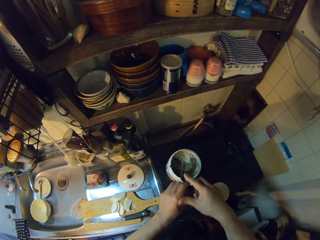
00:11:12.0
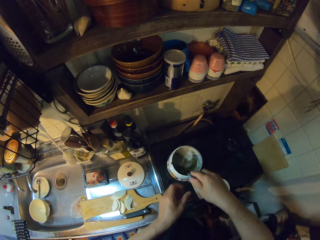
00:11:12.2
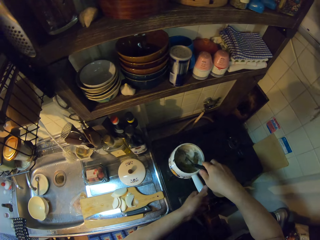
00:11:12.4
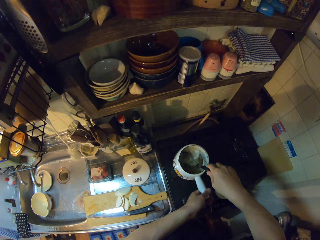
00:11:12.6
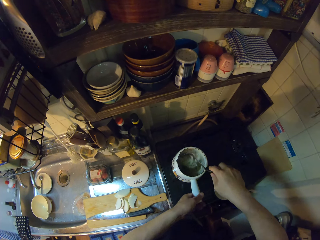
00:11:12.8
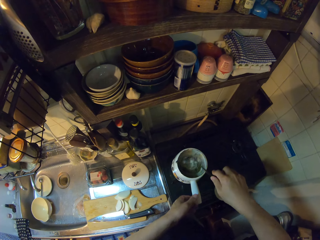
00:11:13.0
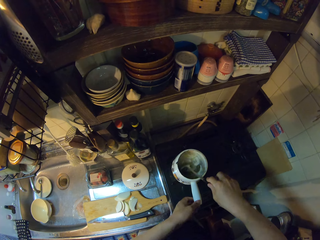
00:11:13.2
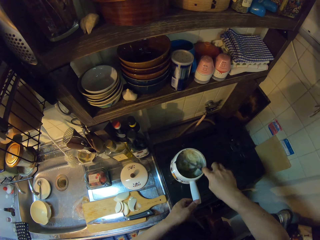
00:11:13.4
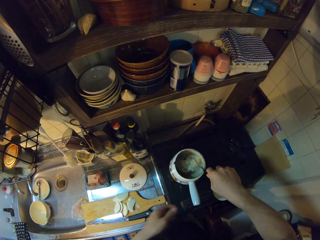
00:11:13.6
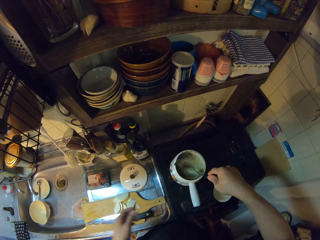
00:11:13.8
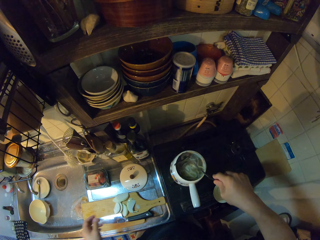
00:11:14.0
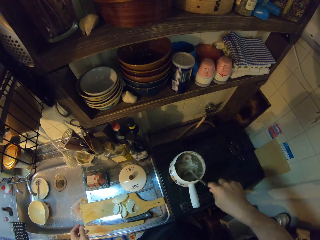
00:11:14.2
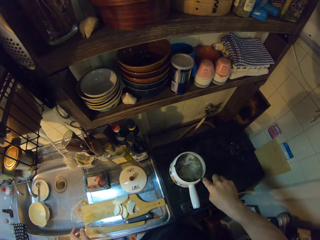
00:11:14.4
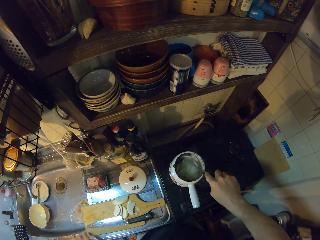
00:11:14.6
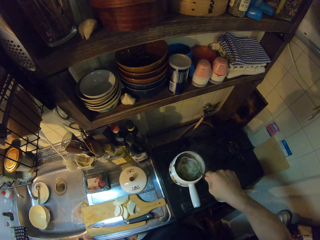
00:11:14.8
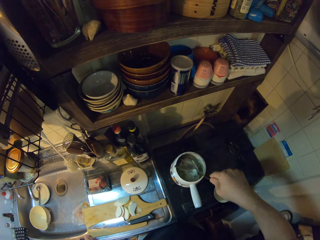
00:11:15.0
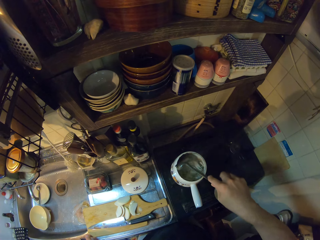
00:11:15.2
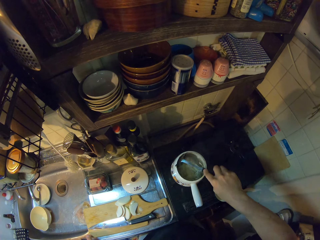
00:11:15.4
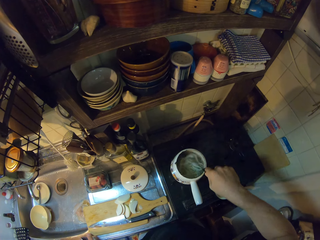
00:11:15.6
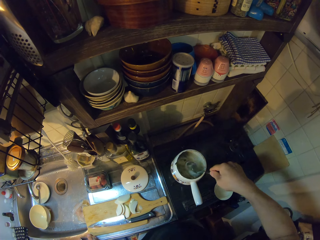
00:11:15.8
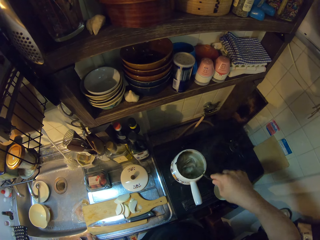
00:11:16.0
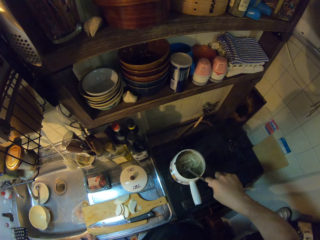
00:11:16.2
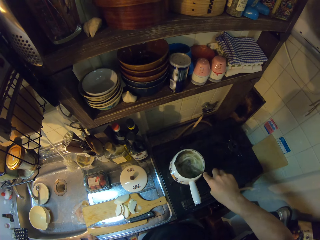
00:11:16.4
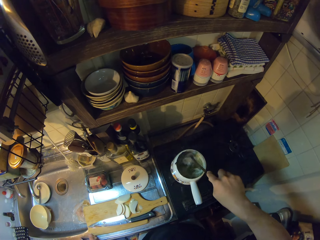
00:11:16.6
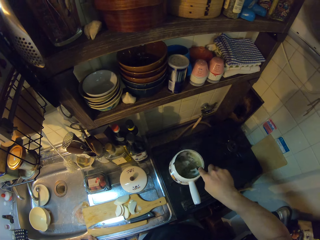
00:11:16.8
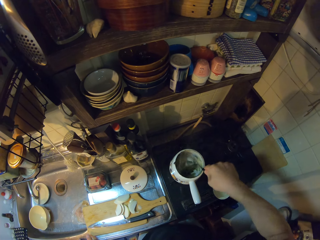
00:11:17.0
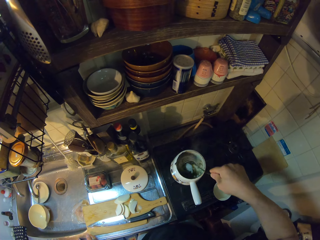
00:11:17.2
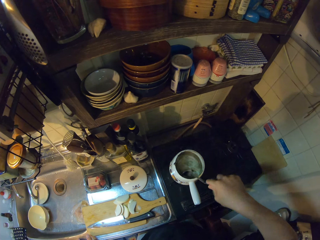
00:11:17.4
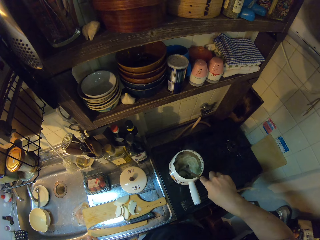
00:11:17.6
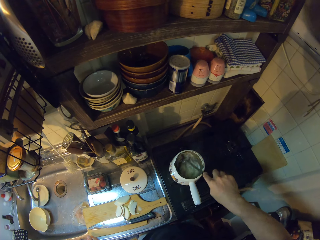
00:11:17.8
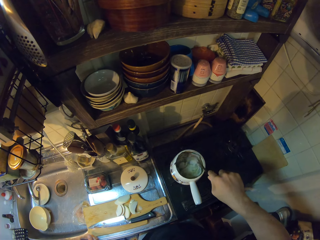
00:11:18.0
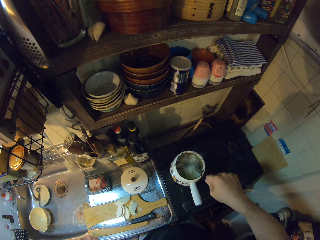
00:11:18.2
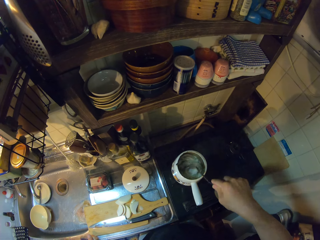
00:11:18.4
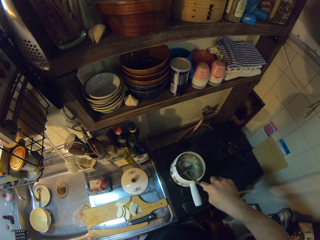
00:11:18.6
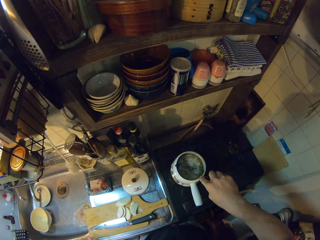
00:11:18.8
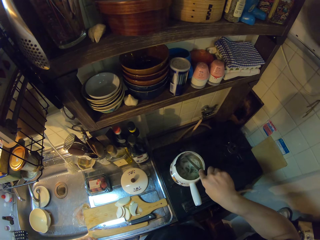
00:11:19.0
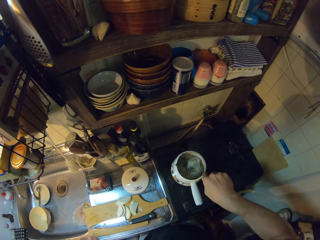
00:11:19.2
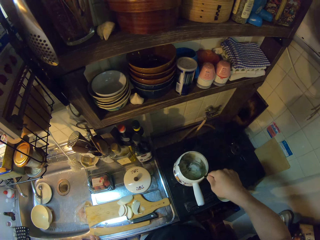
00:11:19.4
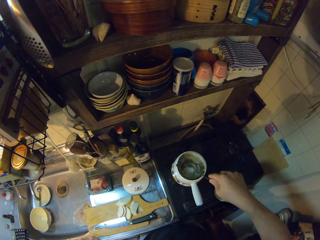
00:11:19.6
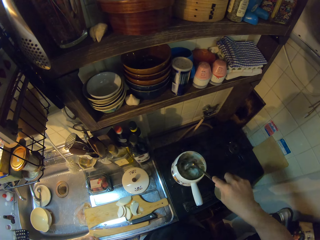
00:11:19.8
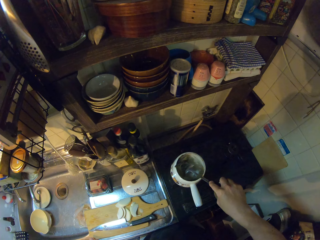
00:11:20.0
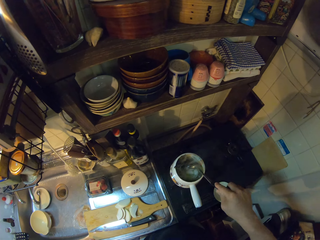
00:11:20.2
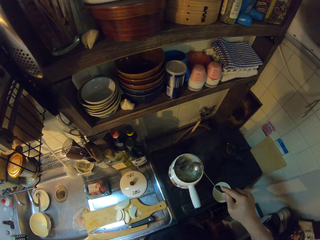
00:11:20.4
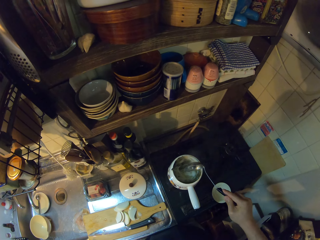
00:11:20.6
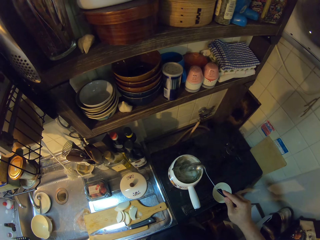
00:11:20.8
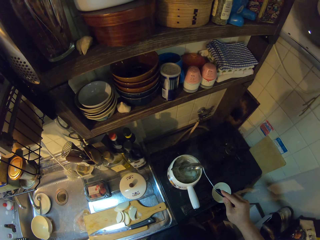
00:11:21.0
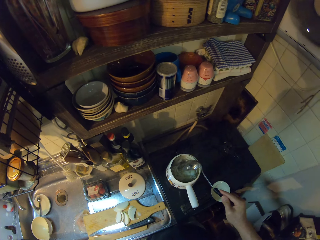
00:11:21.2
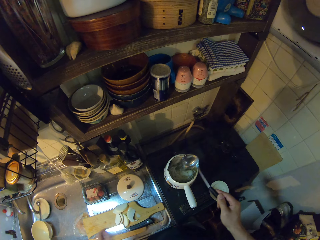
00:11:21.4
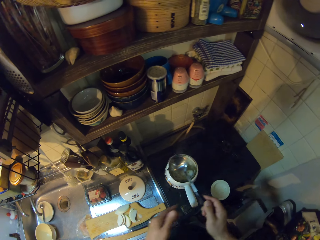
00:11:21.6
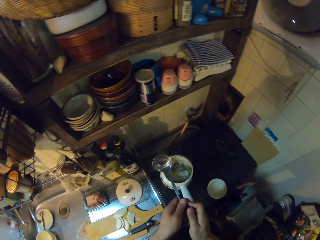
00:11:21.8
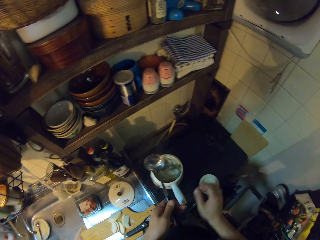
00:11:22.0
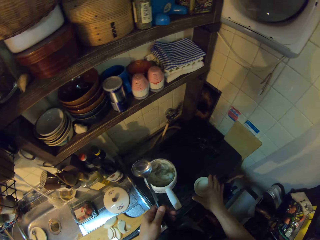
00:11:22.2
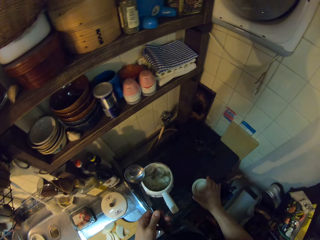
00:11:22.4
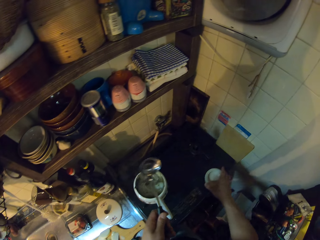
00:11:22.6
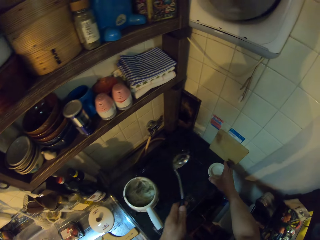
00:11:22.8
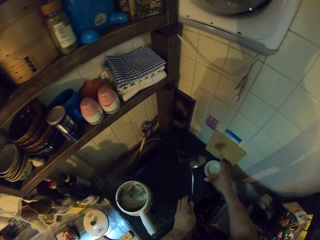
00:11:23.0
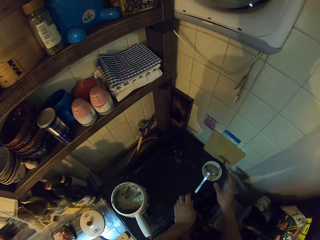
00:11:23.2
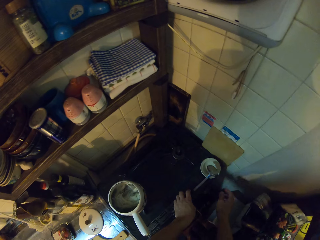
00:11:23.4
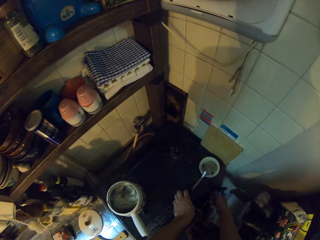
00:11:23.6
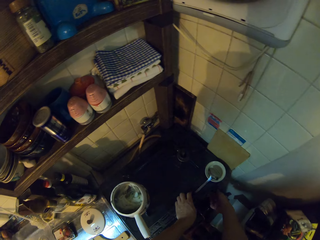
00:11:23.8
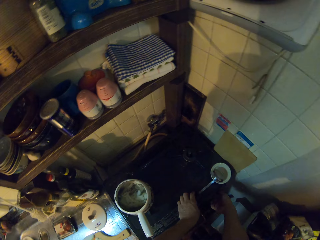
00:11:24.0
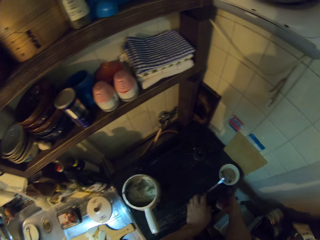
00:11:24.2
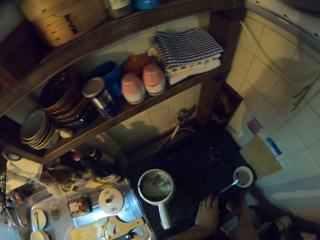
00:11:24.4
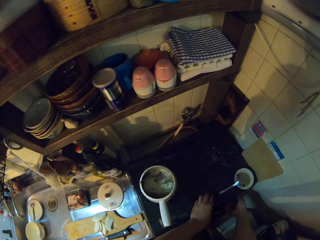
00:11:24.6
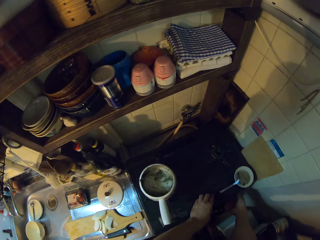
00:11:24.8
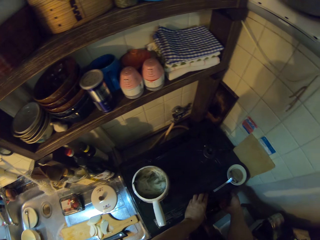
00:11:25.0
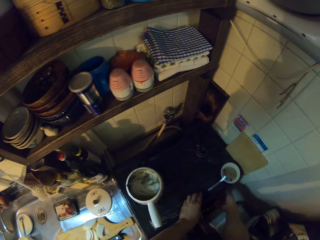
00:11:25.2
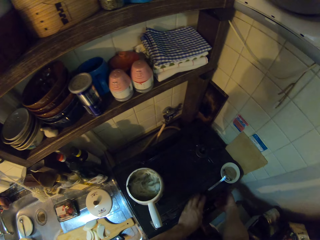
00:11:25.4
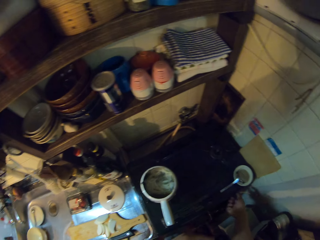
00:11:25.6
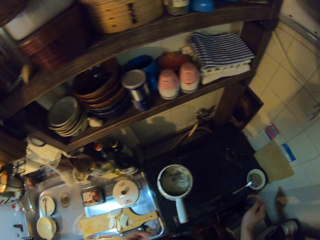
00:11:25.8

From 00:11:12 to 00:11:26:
The camera wearer adjusts the fan in the kitchen. She puts on the air conditioner. She passes the serving spoon to her left hand. She holds the pot. She resumes stirring dried fish pieces in the pot with the serving spoon. She hits the pot with the serving spoon. She passes the serving spoon to her left hand. She moves the saucer on the cooker. She places the serving spoon on the saucer. She adjusts the regulator of the cooker.

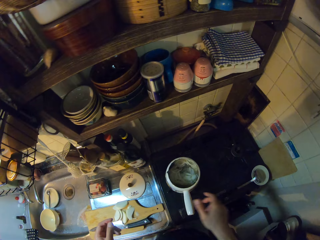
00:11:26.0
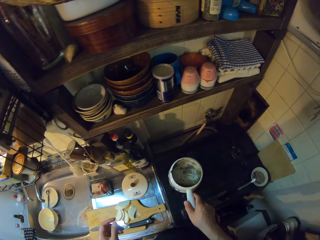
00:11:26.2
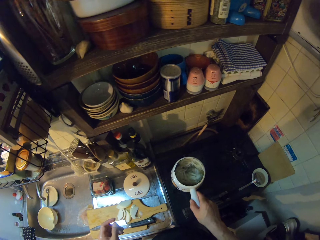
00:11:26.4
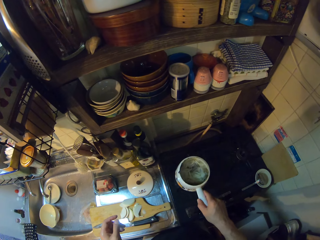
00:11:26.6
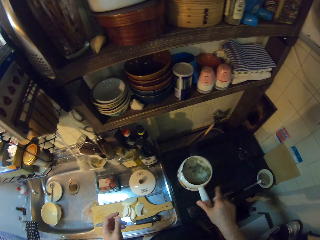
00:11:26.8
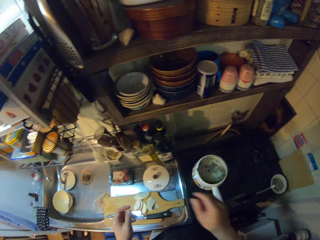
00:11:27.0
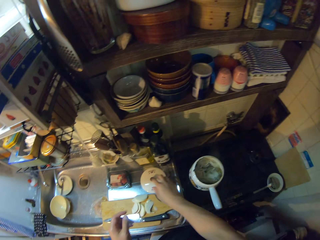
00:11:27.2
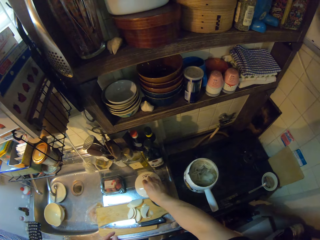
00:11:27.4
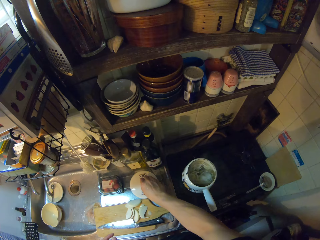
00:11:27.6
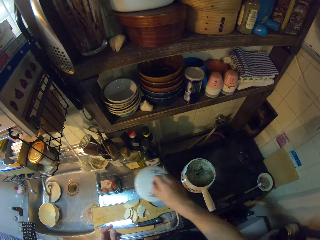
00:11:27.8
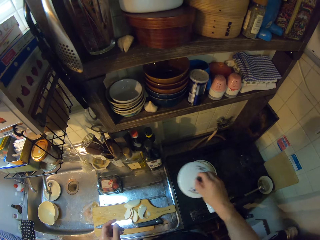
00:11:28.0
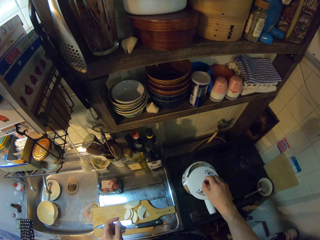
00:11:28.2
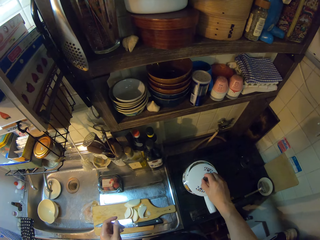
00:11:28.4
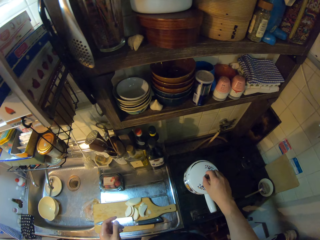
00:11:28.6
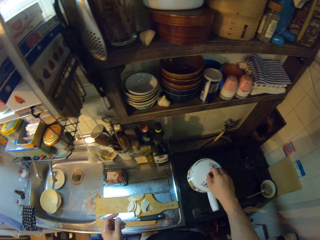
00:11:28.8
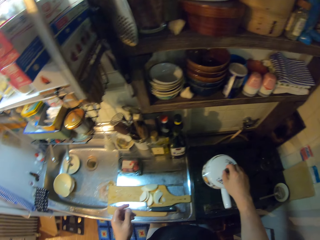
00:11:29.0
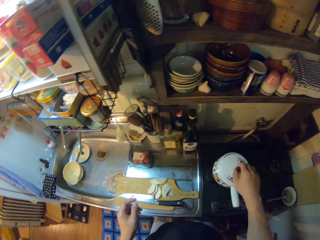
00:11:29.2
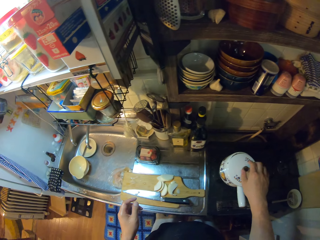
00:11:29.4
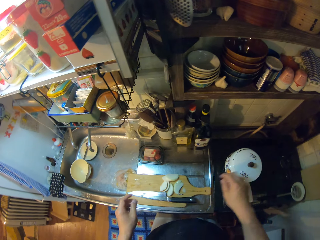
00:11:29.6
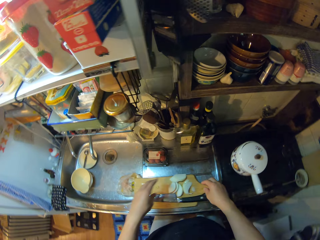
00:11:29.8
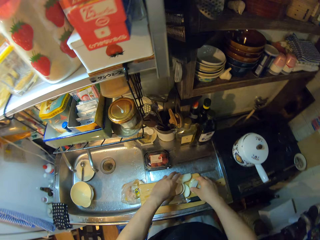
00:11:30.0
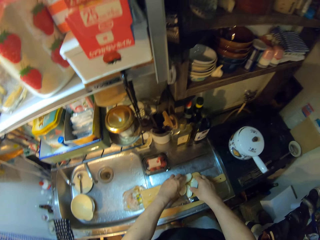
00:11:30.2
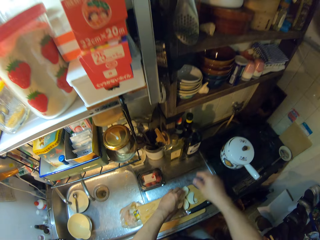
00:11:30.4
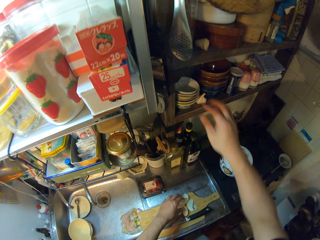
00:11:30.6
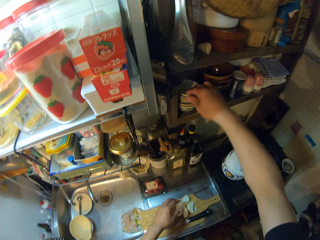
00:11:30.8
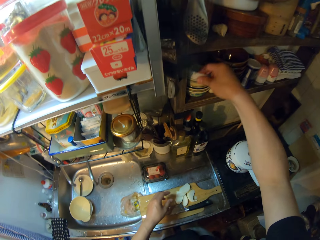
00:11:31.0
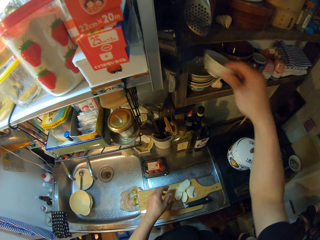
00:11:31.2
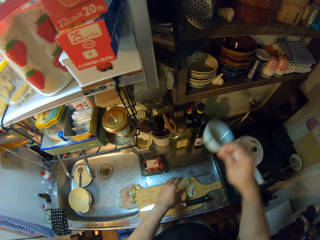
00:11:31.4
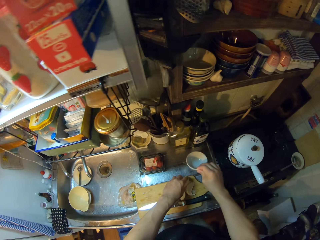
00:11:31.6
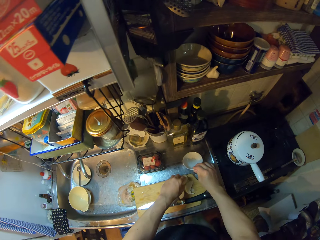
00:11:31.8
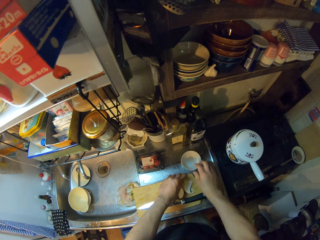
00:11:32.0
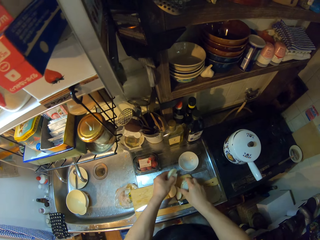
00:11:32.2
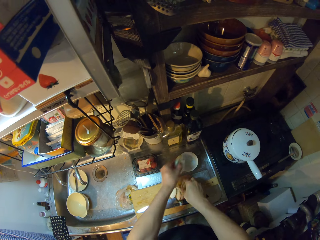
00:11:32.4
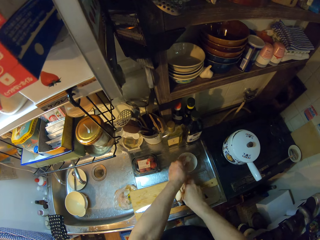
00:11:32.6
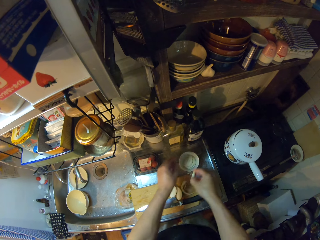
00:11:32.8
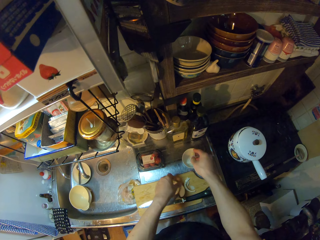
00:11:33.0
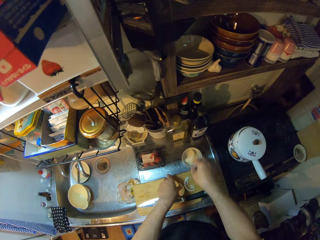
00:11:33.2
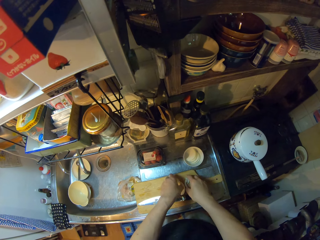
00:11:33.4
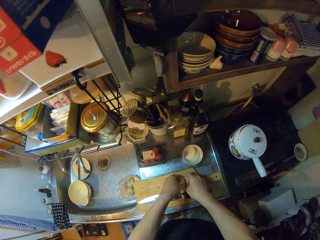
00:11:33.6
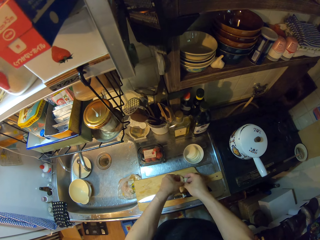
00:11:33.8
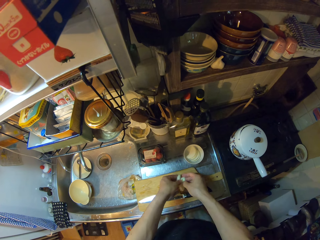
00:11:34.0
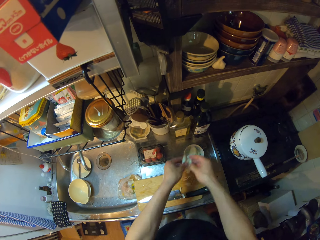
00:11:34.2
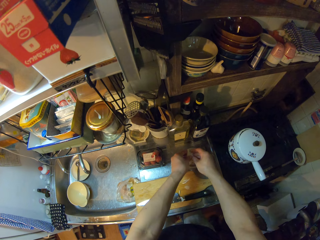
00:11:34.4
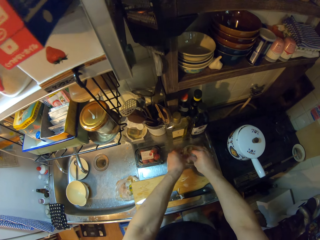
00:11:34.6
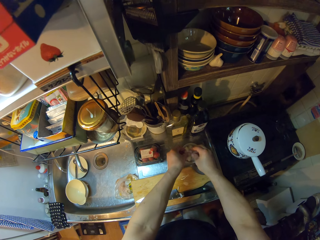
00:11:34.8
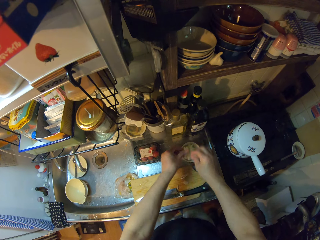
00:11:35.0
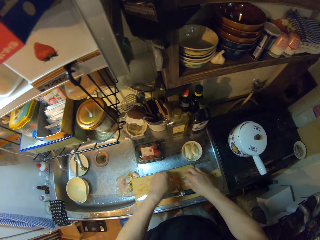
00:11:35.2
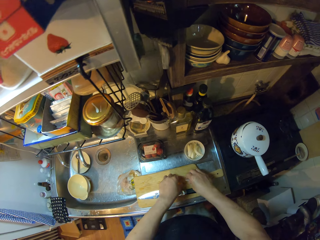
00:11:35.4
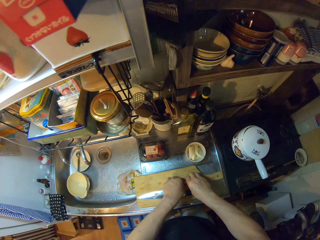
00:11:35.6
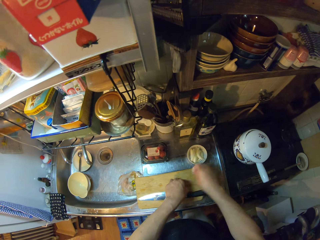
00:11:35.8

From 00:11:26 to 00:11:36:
The camera wearer moves the pot on the cooker briefly. They carry the pot cover from the drain board of the sink. They cover the pot with the pot cover. They touch some onions on the chopping board. They carry another plate from a shelf. They drop the plate on the drain board of the sink. They move some onions from the chopping board into the plate.
